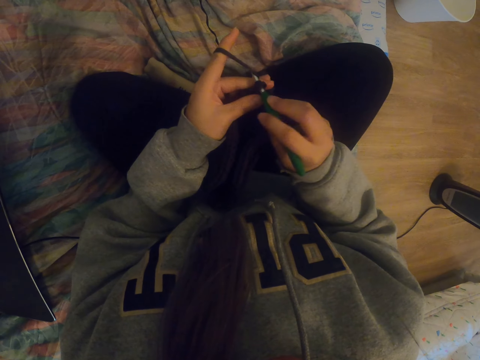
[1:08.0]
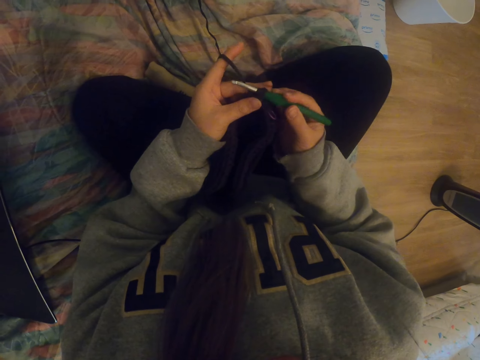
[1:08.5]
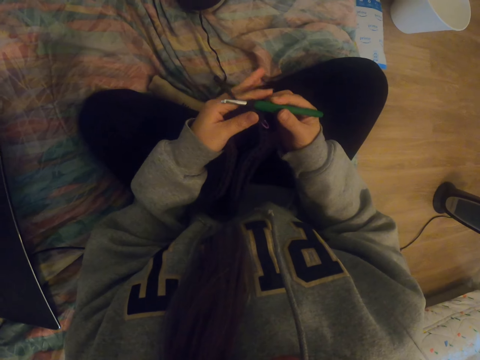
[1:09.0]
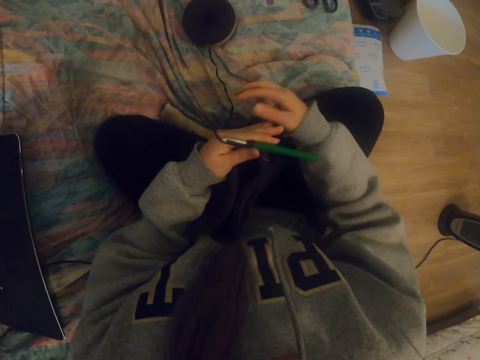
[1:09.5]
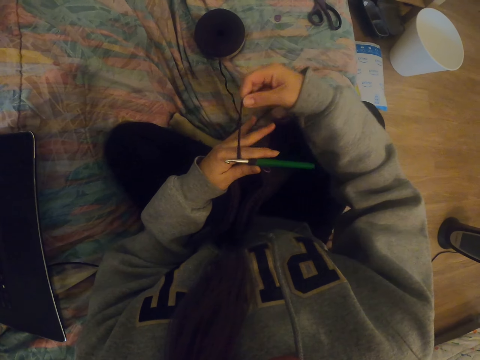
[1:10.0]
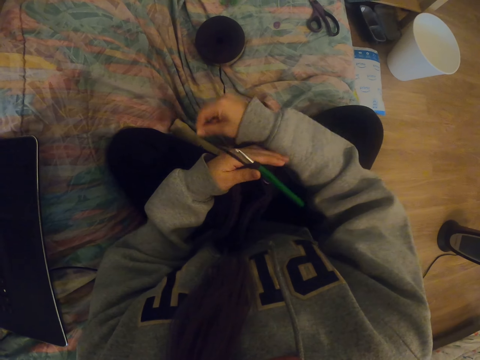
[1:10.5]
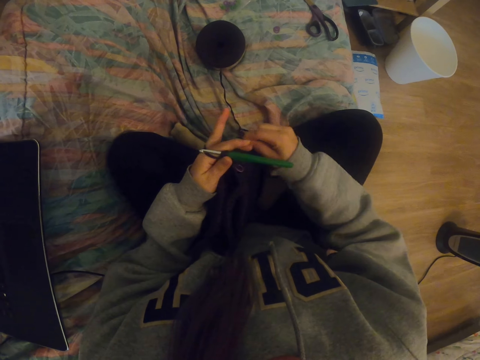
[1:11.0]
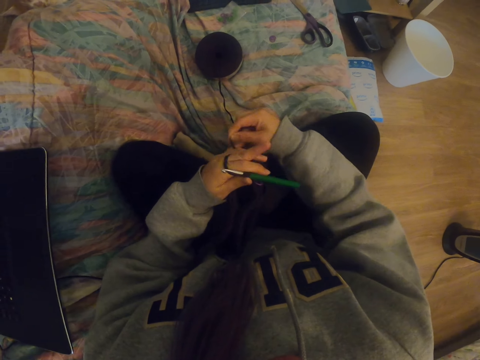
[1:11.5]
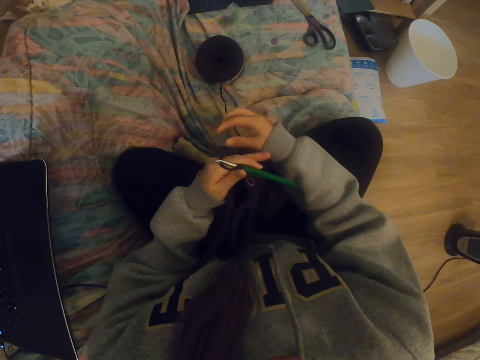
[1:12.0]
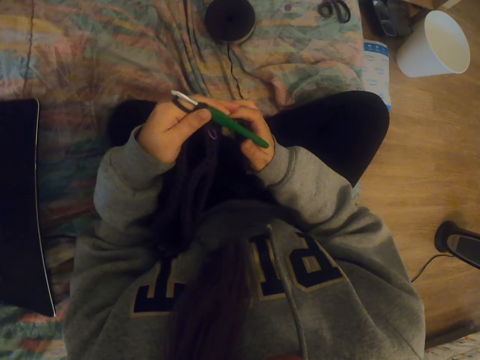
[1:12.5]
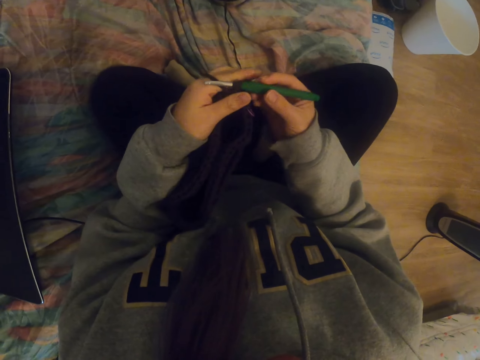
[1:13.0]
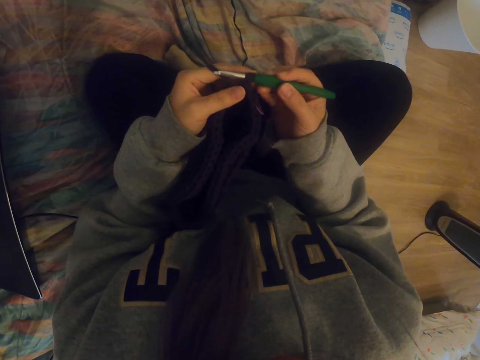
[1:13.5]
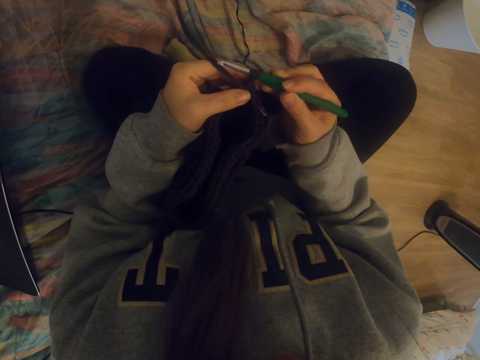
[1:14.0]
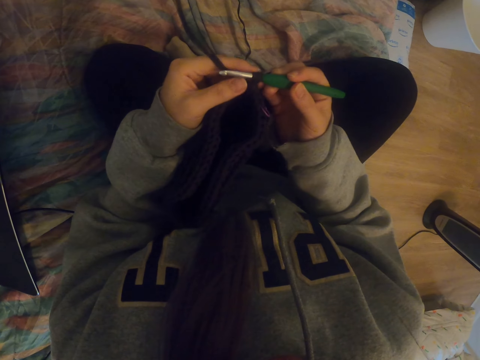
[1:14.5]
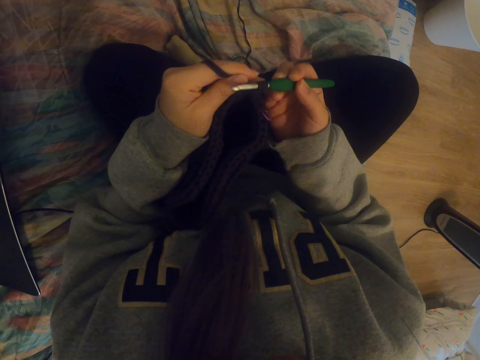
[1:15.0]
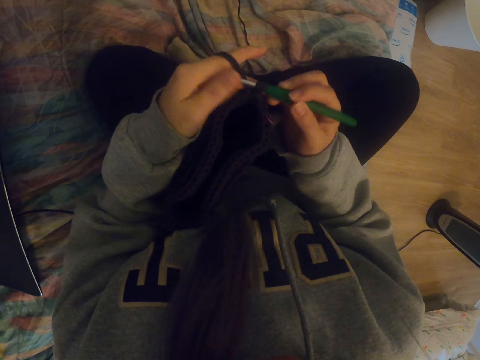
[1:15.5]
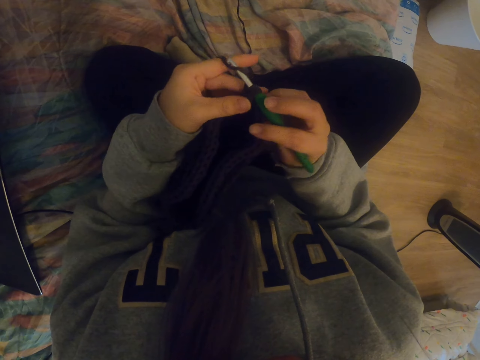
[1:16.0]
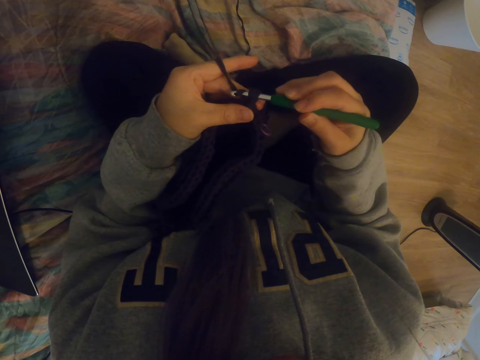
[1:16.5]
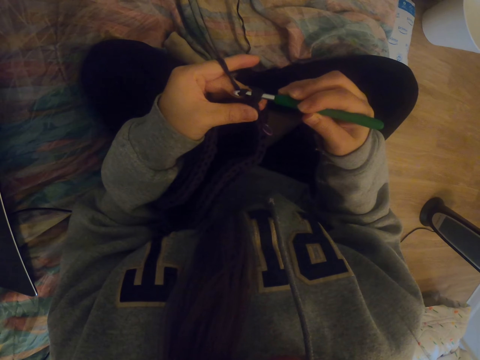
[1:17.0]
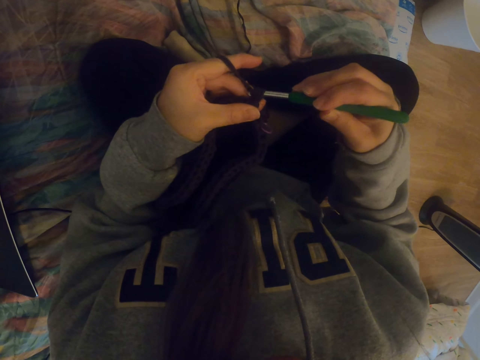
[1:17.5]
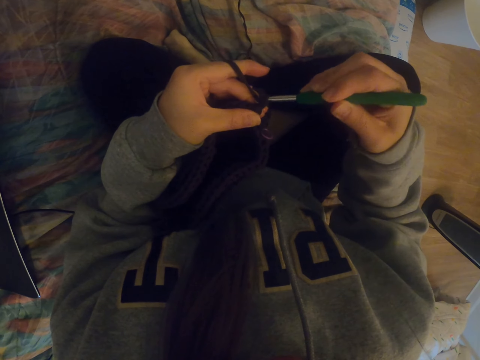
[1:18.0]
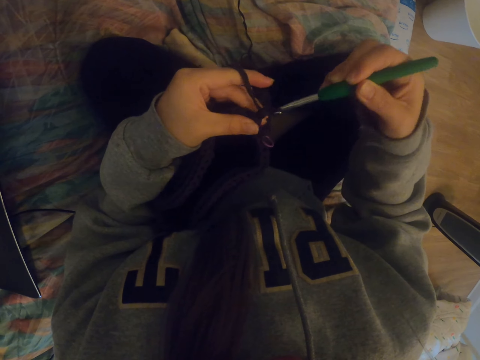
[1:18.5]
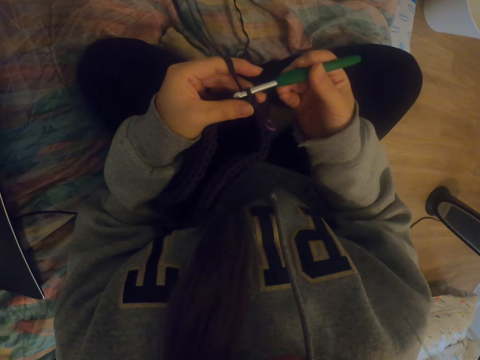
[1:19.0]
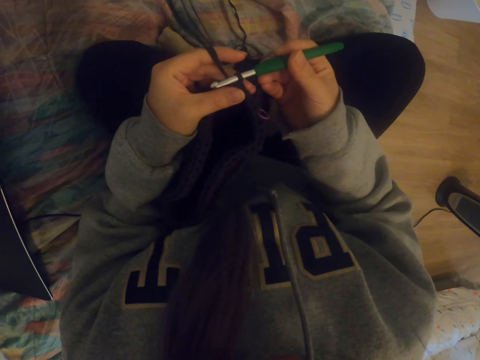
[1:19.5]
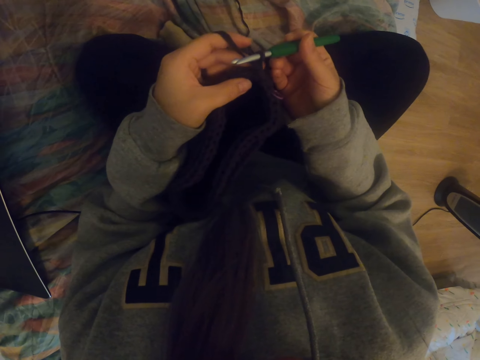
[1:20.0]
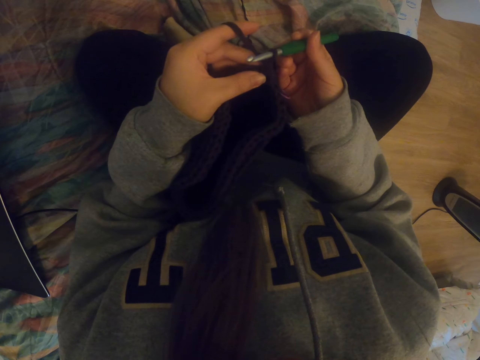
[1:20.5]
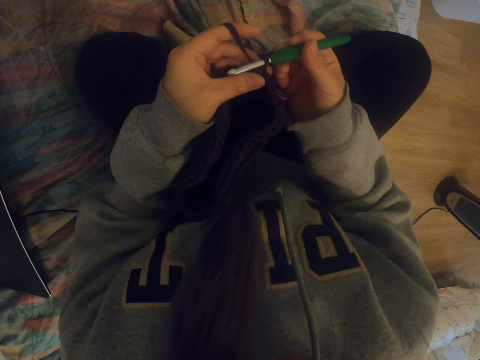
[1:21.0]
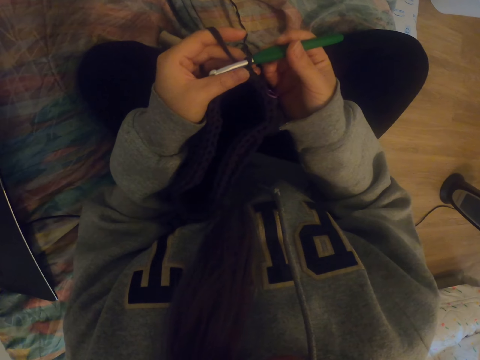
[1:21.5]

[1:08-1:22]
The camera wearer puts the thread between the fingers. They knit a bag with the crochet.

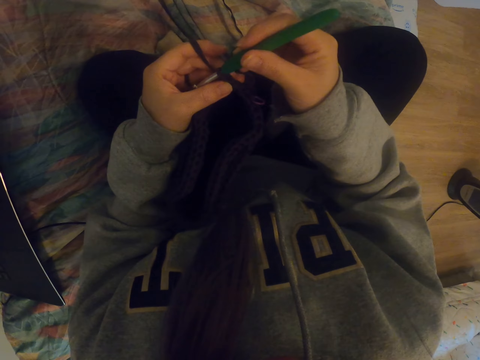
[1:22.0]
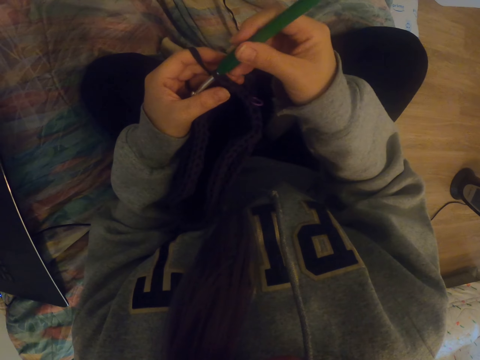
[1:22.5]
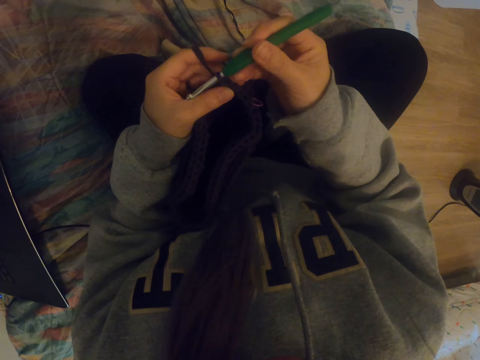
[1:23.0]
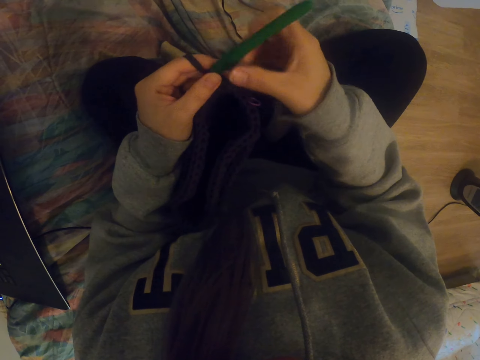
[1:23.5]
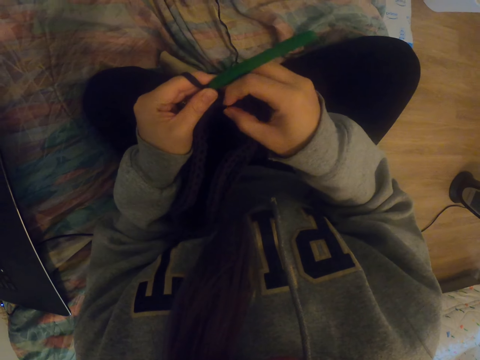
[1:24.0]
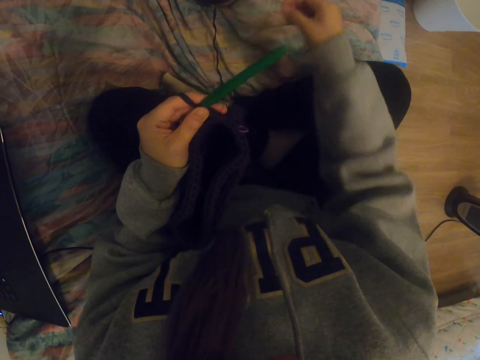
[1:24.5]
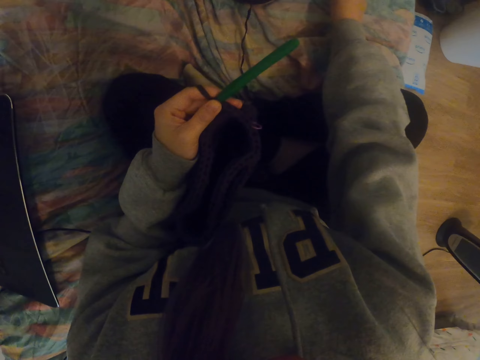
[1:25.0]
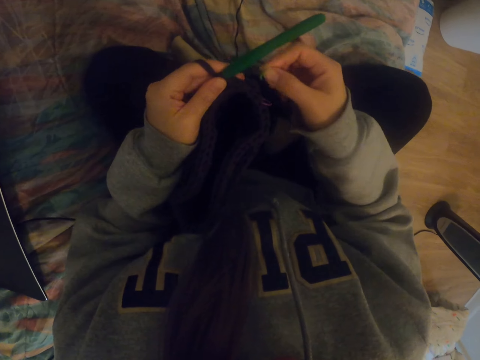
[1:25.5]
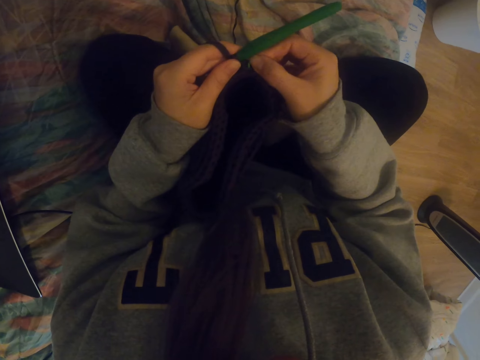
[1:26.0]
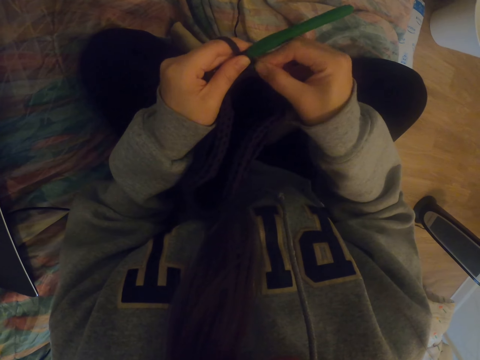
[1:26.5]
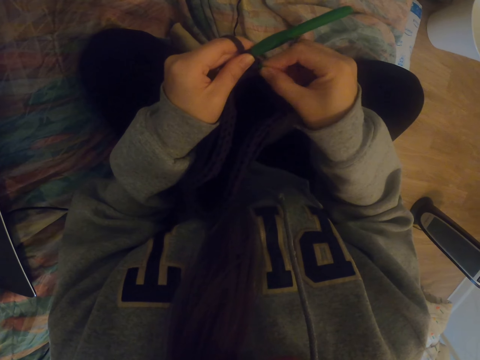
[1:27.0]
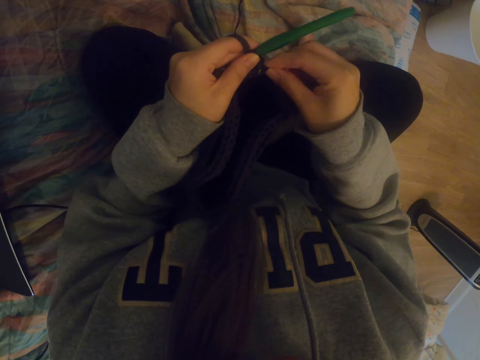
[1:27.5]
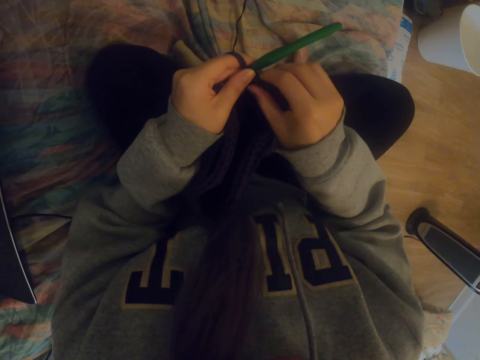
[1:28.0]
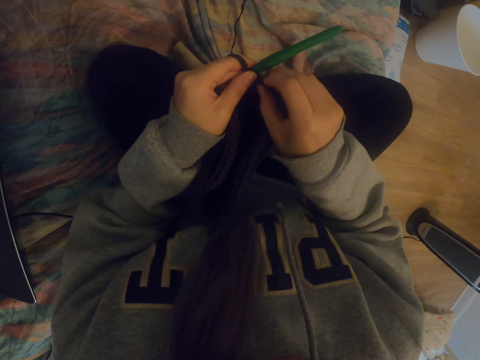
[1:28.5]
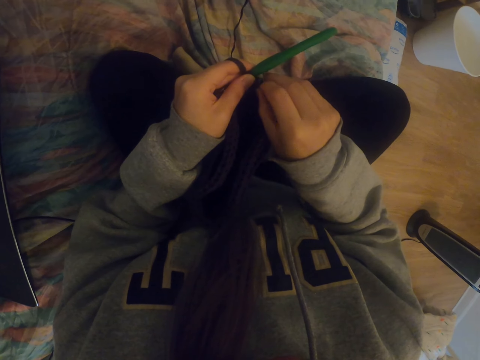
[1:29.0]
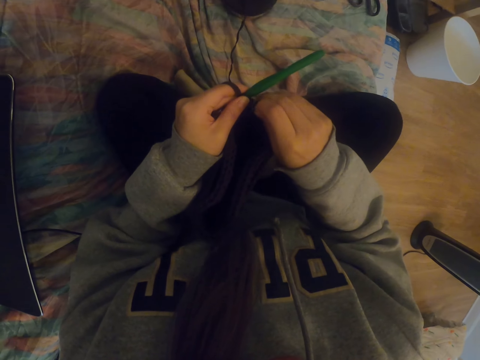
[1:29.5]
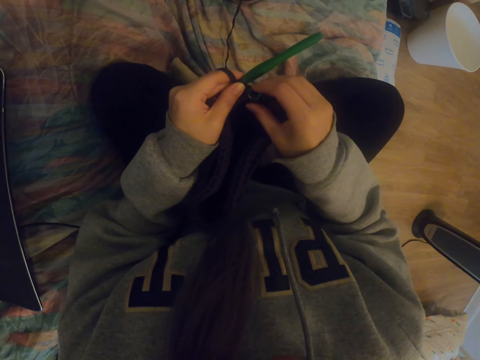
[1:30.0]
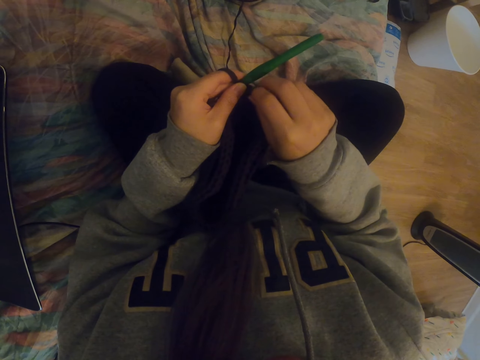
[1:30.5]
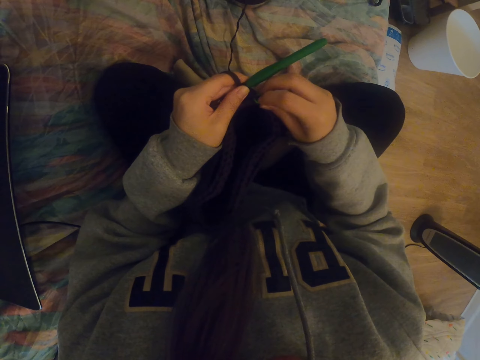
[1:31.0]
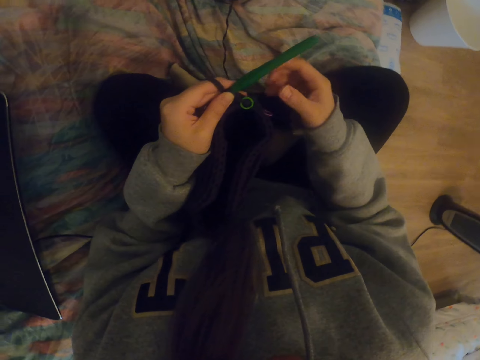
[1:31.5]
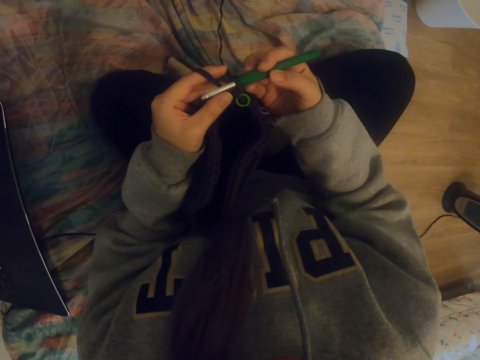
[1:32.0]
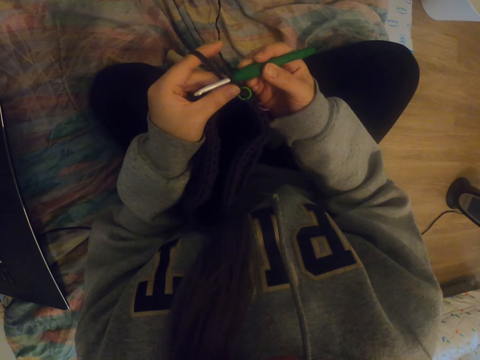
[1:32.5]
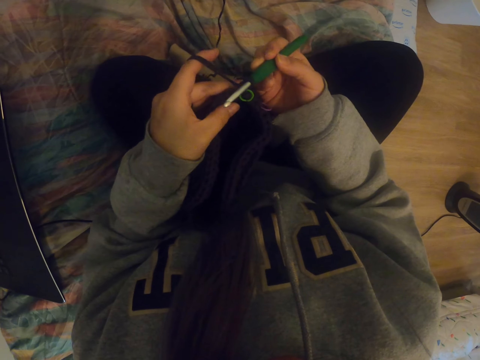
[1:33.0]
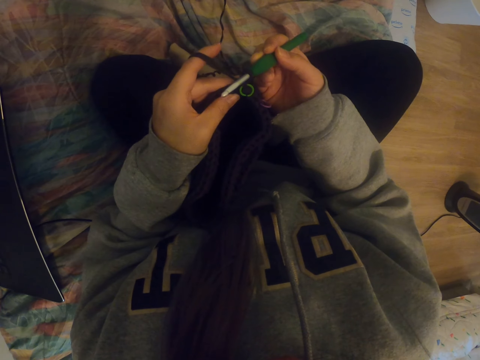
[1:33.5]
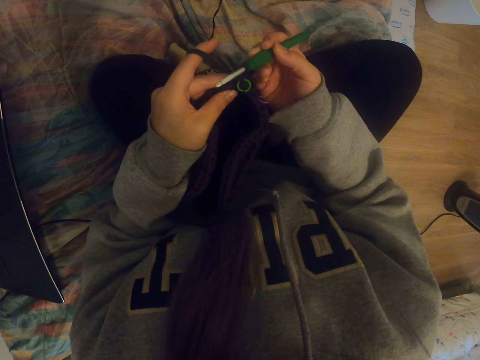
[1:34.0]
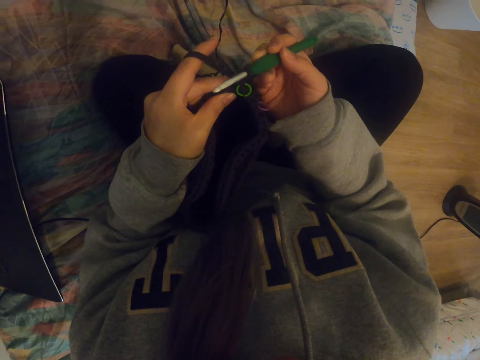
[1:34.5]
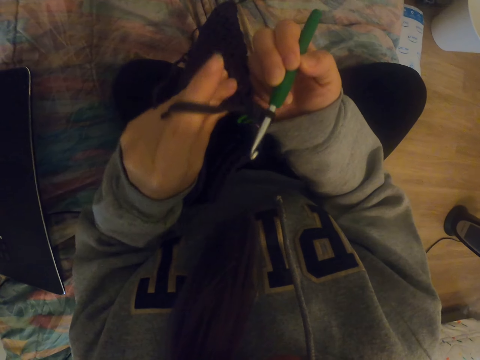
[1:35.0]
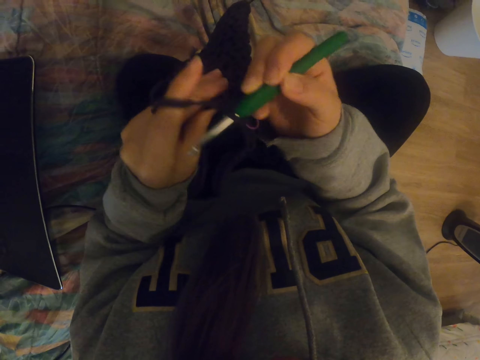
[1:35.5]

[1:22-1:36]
The camera wearer picks up something on the mattress. They fit the object in the bag. They take the crochet and hold up the bag.
